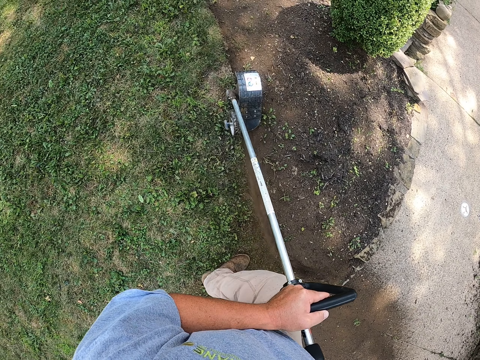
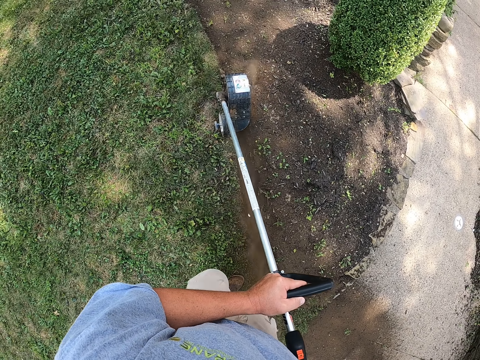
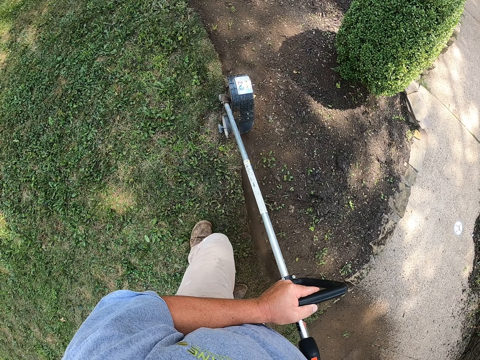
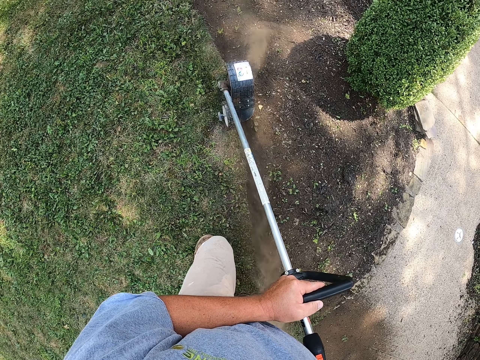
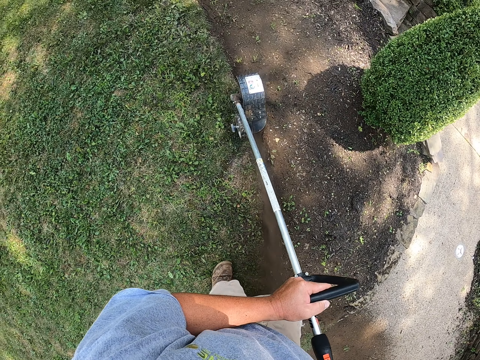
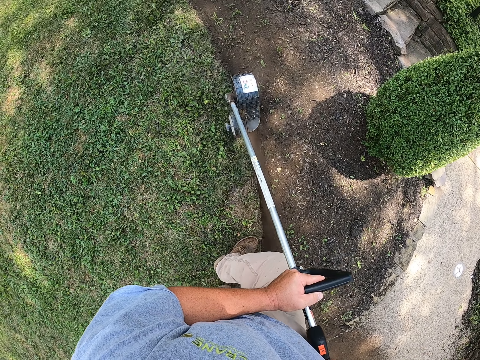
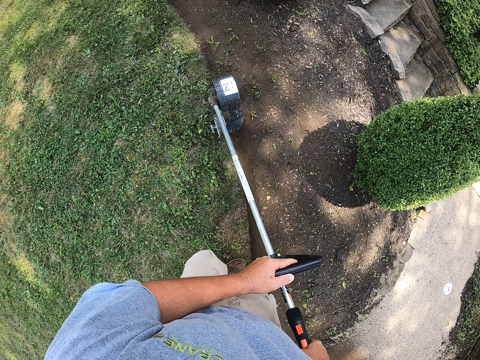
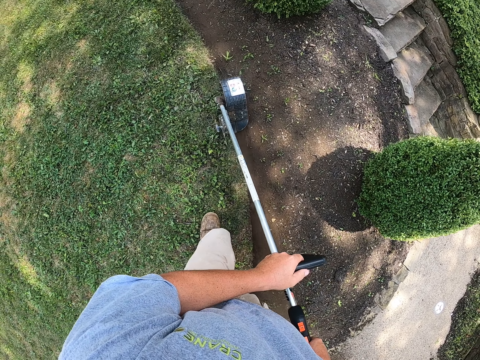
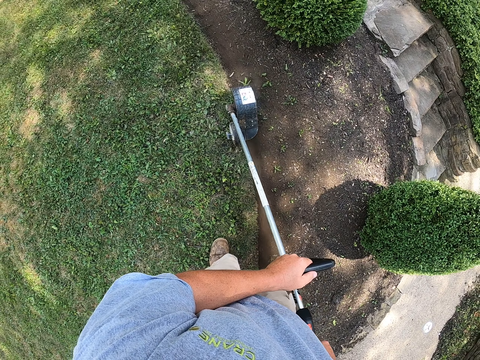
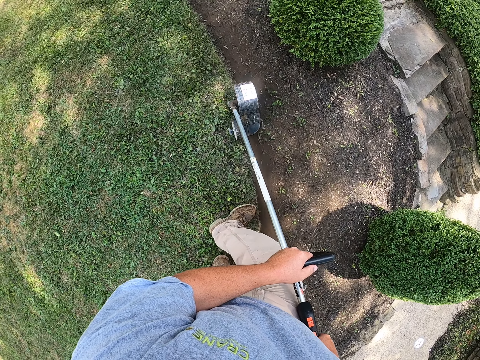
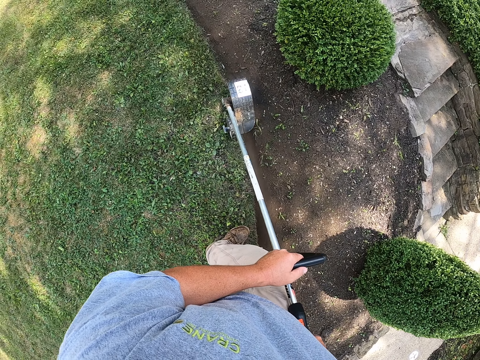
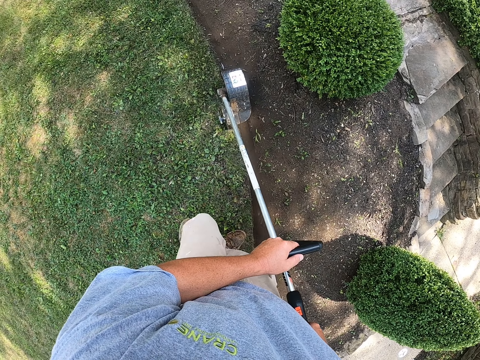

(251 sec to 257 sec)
The camera wearer walks on the grass. They cut grass with the brush cutter.

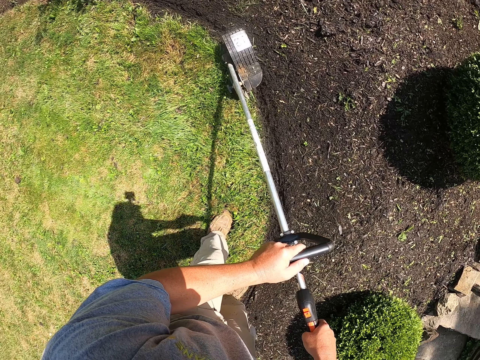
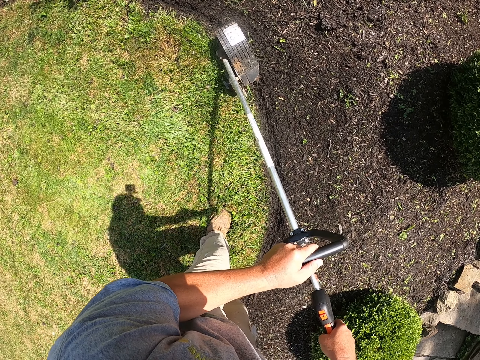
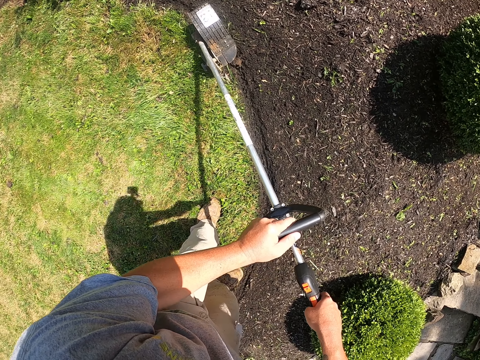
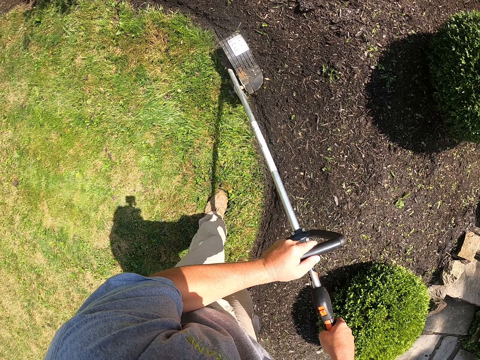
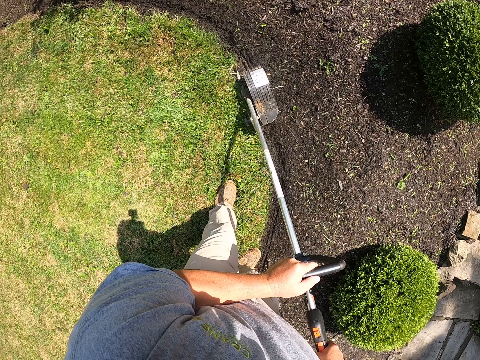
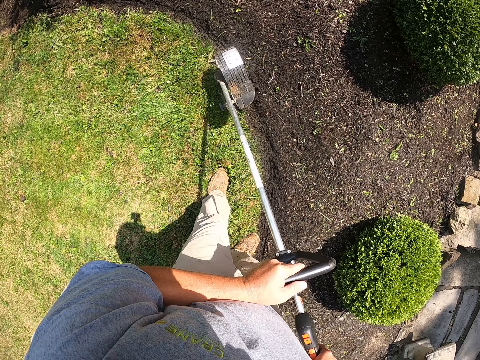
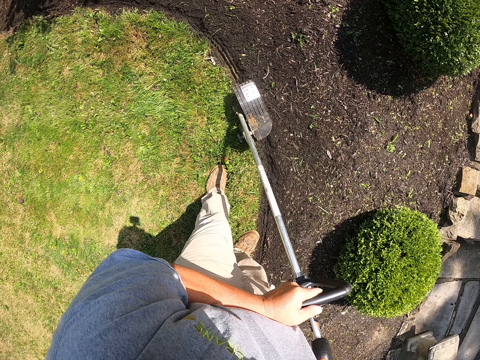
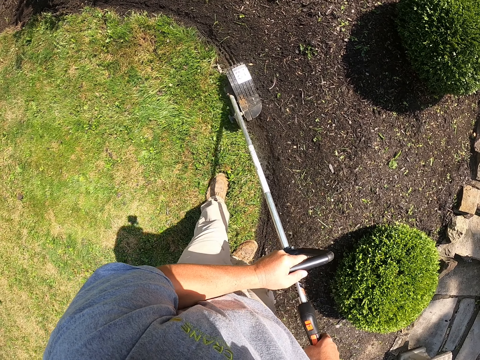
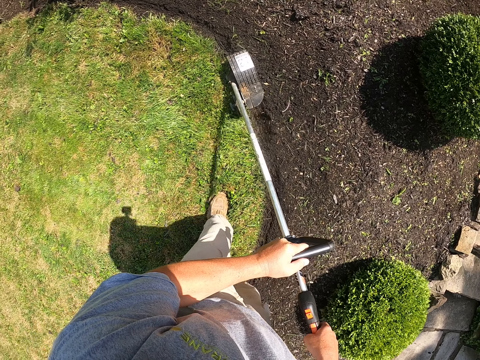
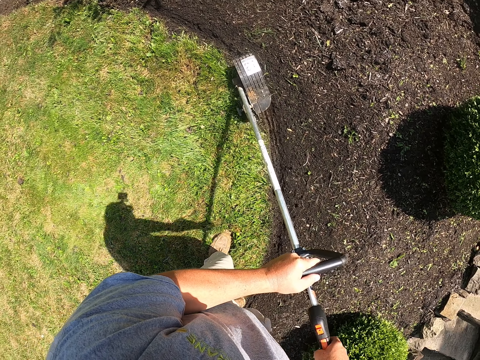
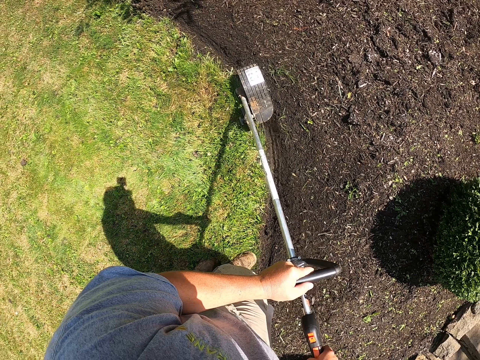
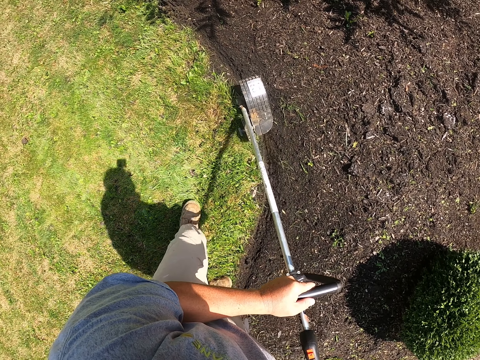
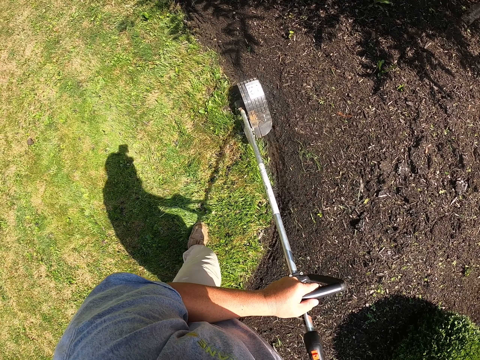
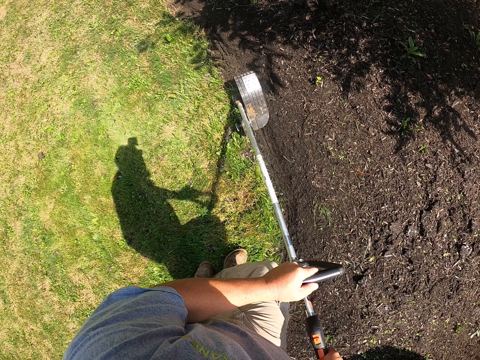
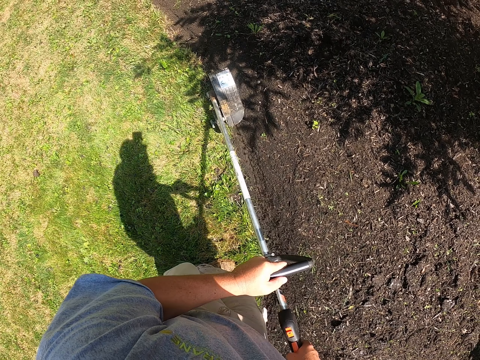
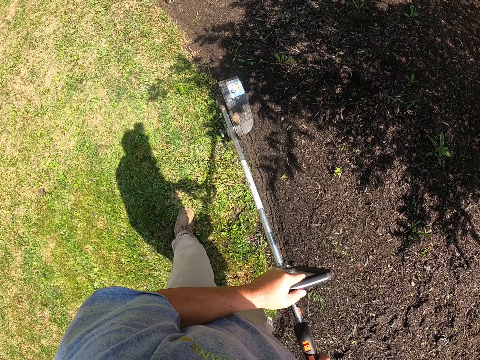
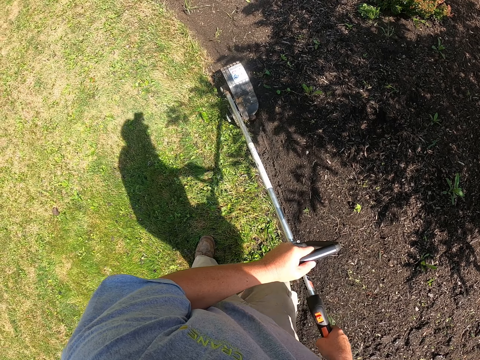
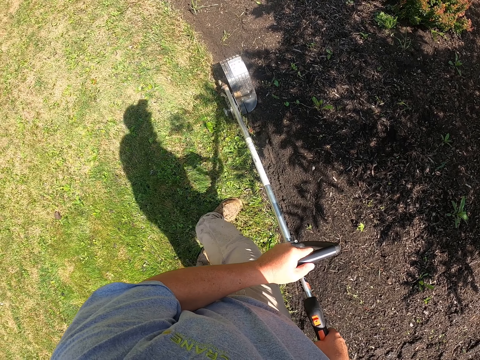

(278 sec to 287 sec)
The camera wearer stands on the grass. They pull the brush cutter backwards. They cut grass with the brush cutter. They walk on the grass. They cut grass with the brush cutter.

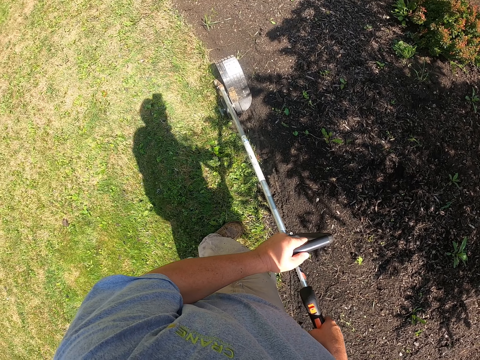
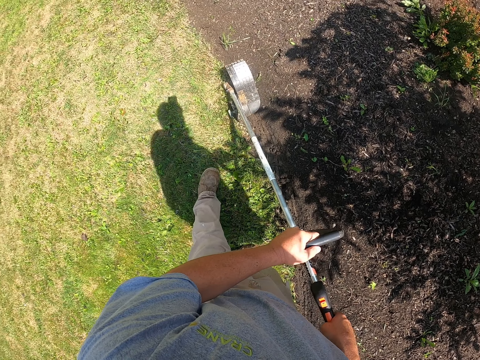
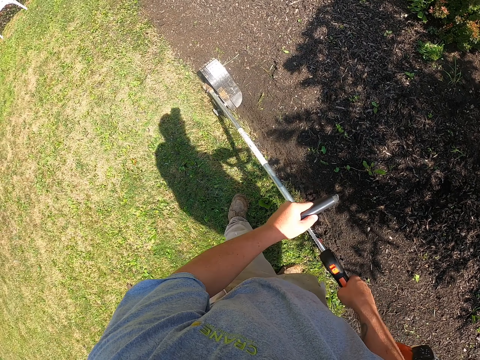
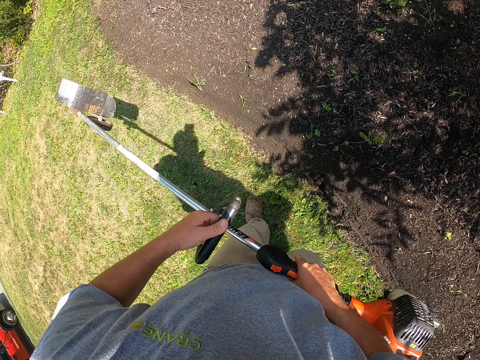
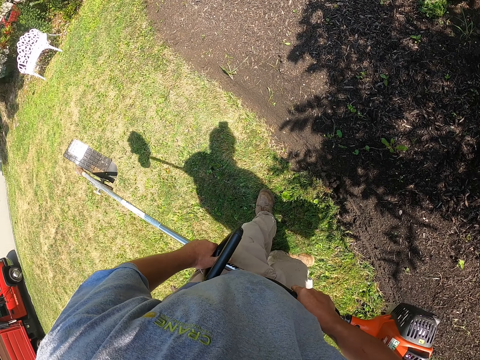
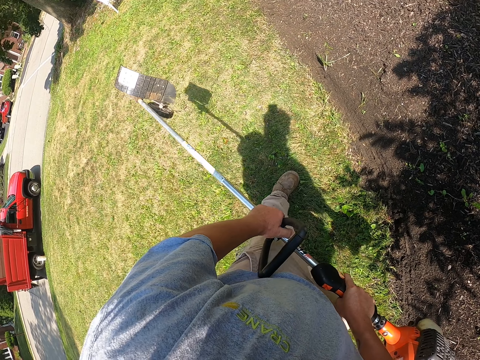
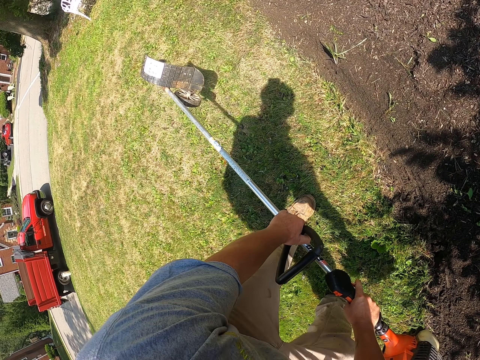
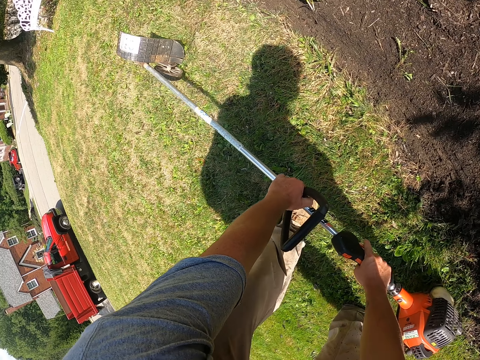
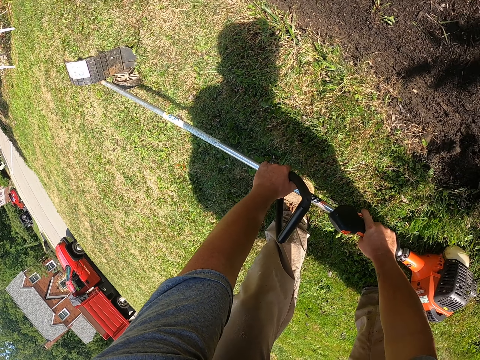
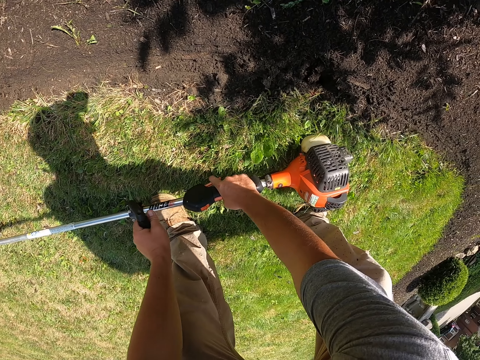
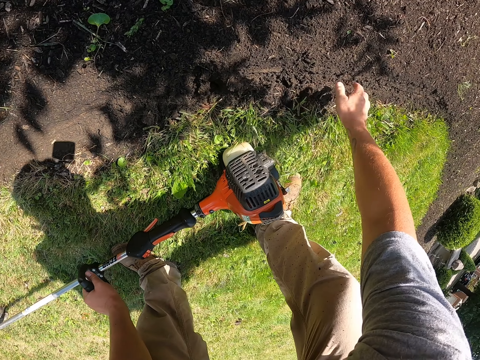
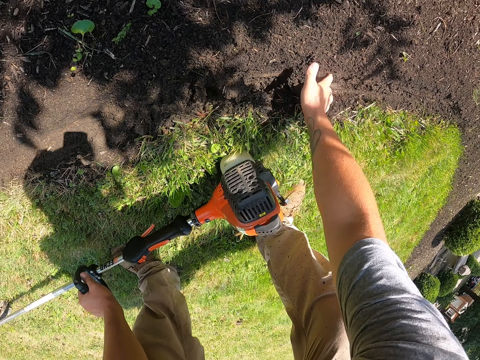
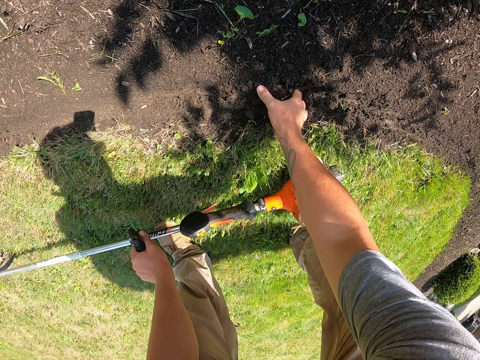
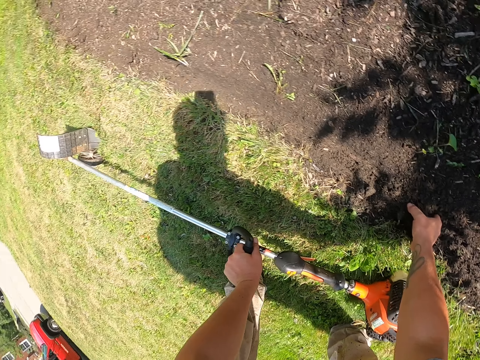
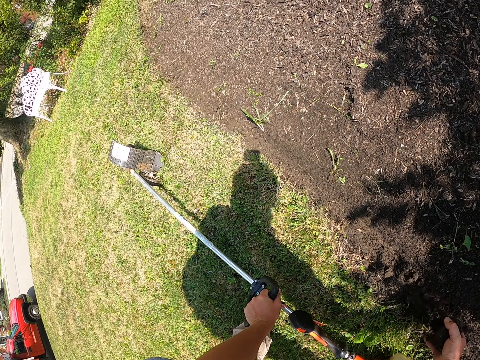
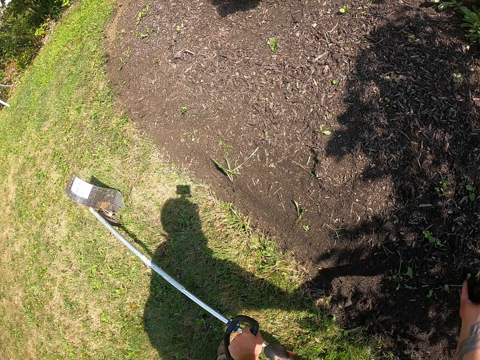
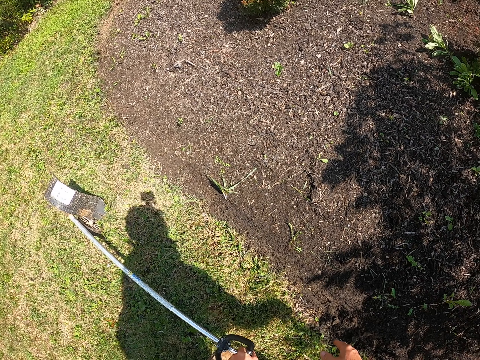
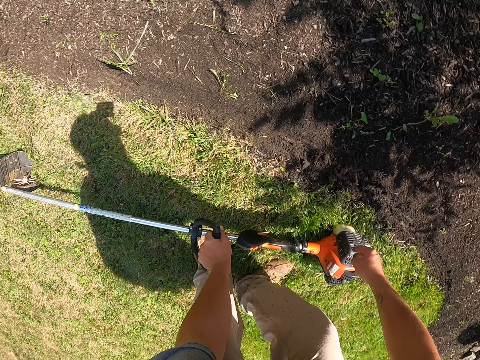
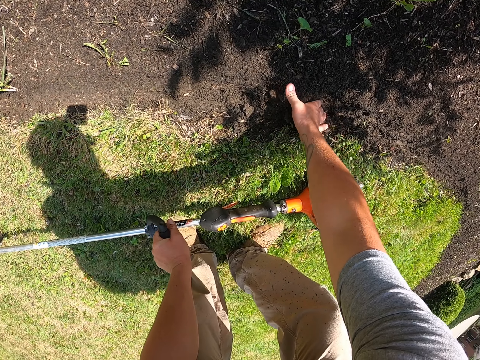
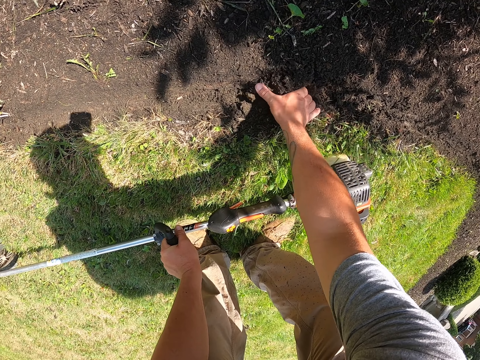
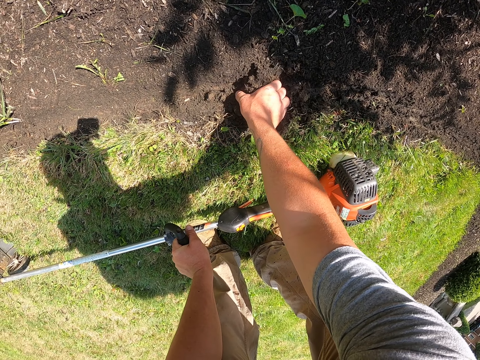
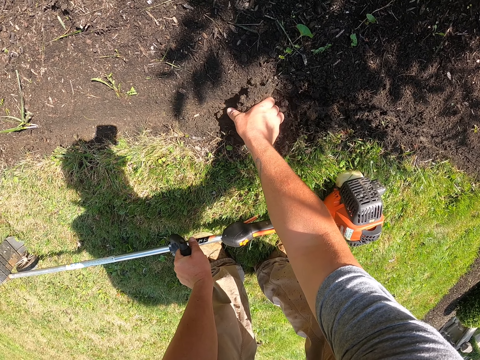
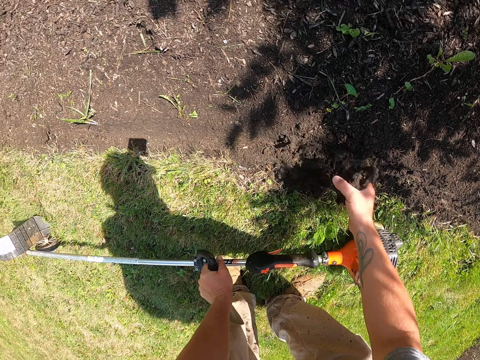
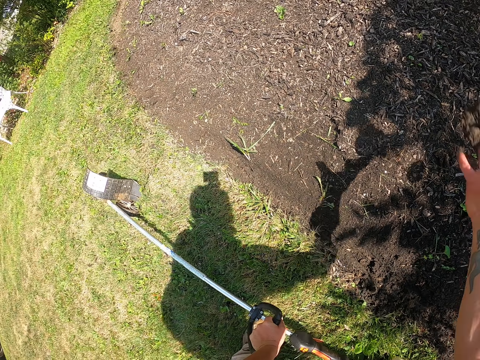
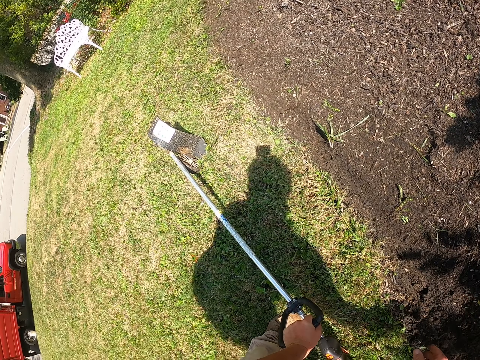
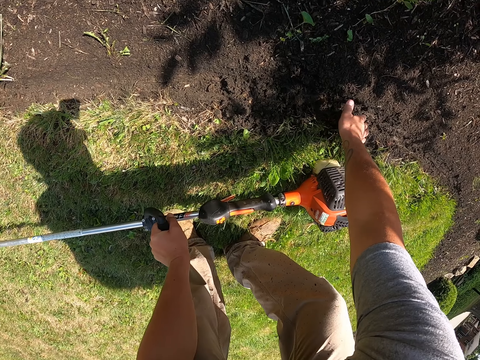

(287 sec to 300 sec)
The camera wearer lifts the brush cutter off the ground. He puts the brush cutter on the grass. He picks soil with his hand. He throws the soil away. He picks soil with his hand. He throws the soil away.
